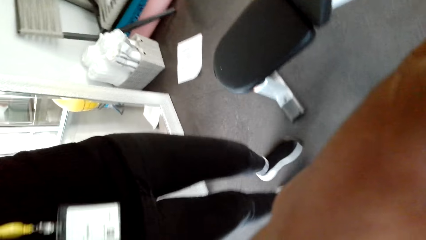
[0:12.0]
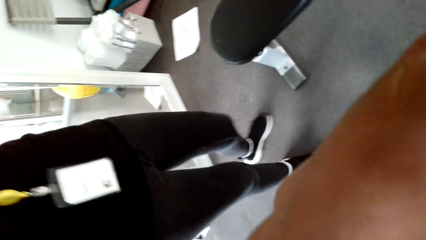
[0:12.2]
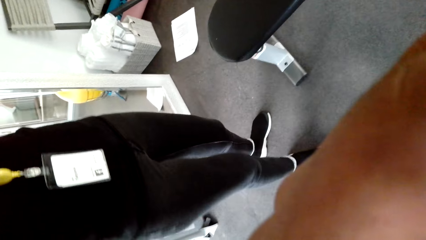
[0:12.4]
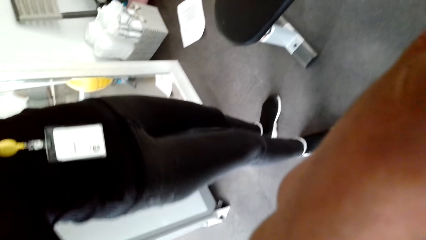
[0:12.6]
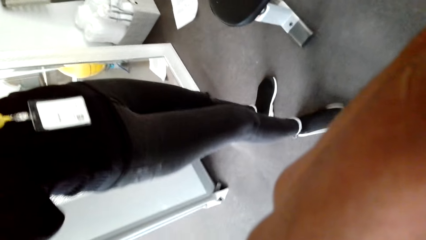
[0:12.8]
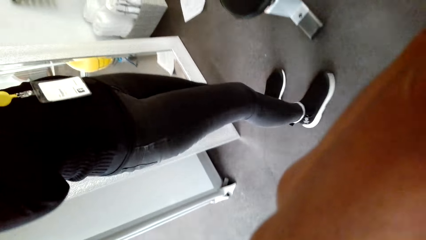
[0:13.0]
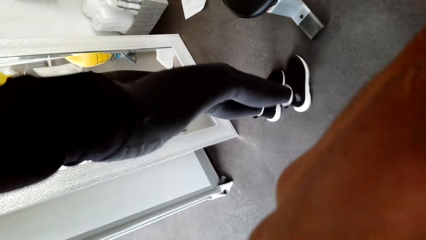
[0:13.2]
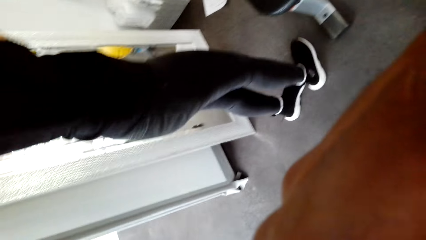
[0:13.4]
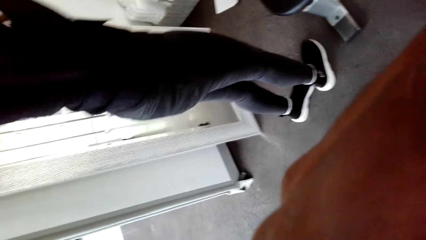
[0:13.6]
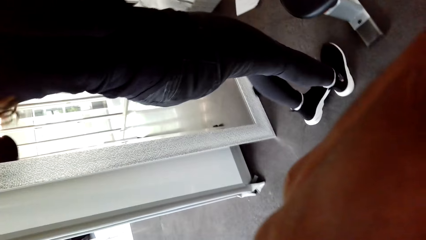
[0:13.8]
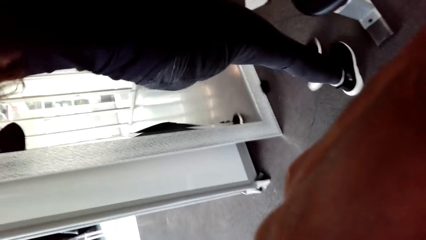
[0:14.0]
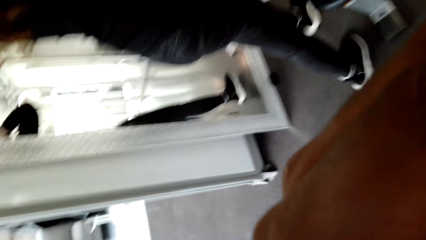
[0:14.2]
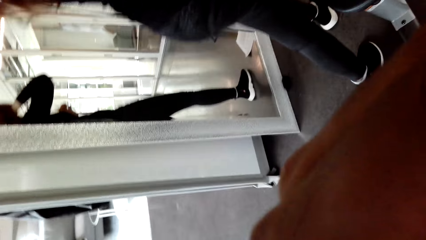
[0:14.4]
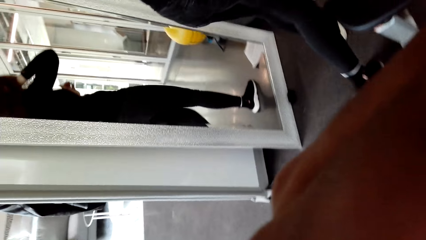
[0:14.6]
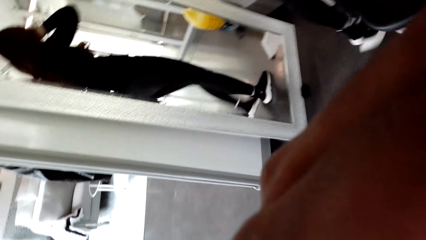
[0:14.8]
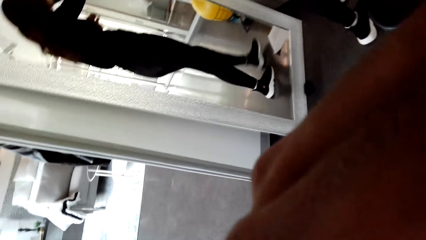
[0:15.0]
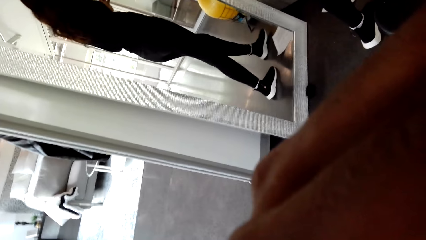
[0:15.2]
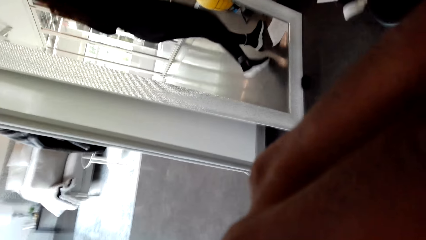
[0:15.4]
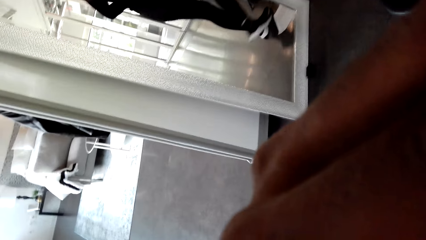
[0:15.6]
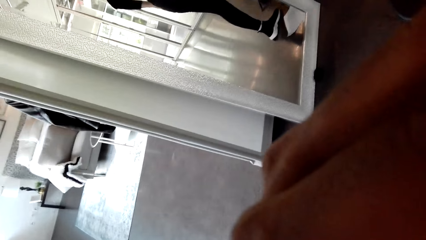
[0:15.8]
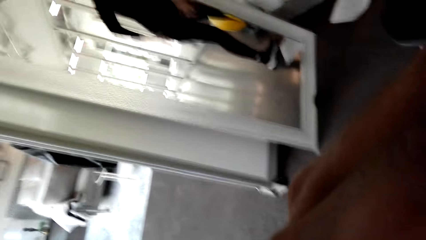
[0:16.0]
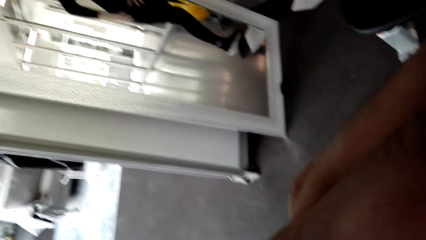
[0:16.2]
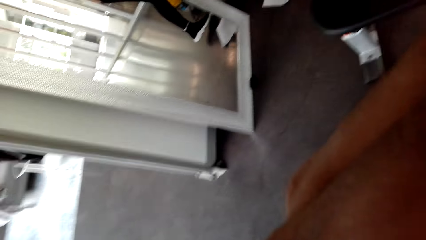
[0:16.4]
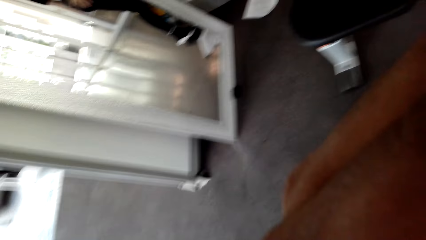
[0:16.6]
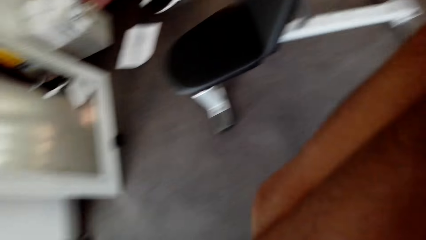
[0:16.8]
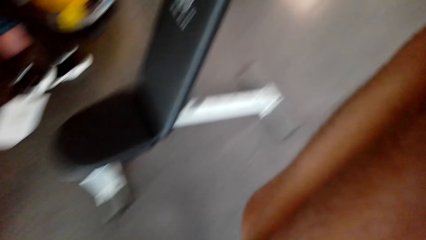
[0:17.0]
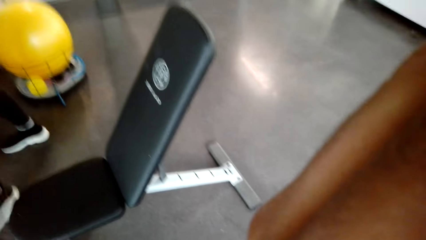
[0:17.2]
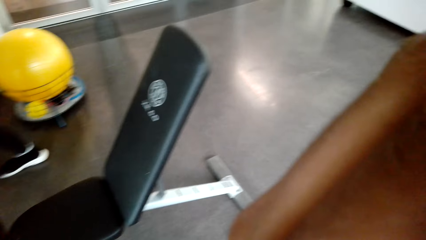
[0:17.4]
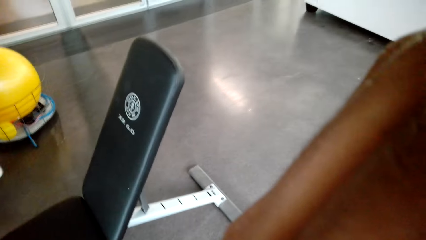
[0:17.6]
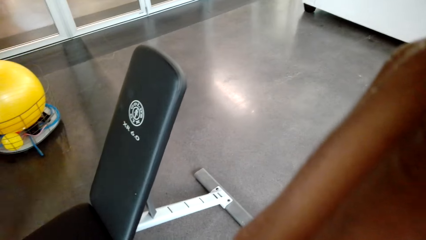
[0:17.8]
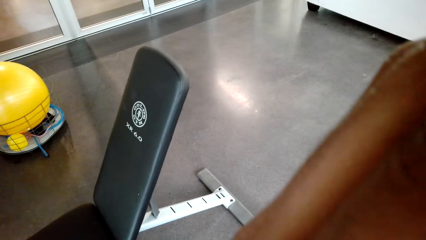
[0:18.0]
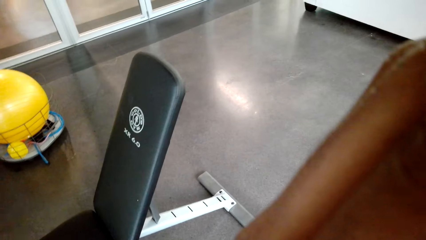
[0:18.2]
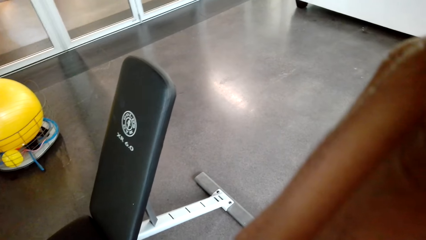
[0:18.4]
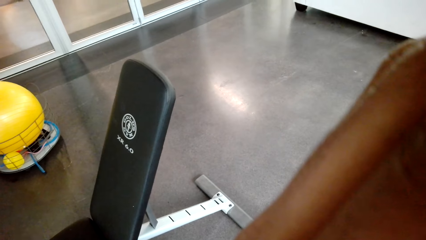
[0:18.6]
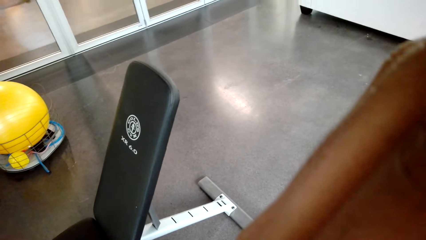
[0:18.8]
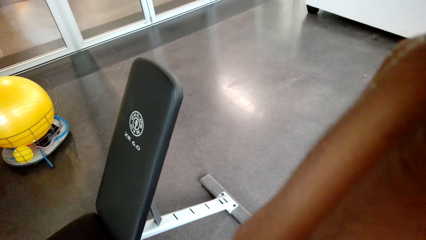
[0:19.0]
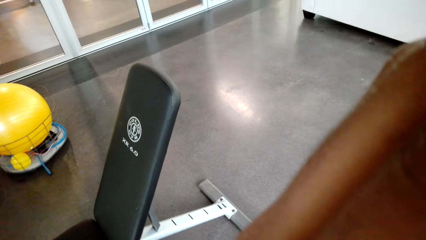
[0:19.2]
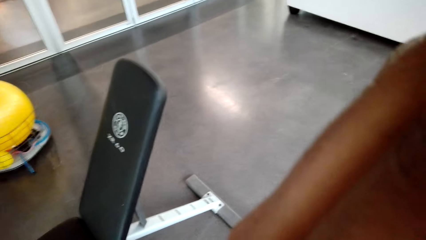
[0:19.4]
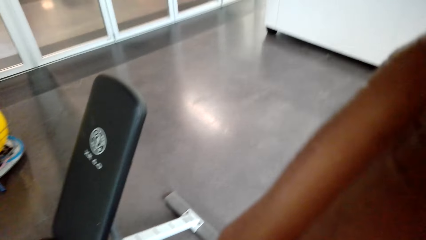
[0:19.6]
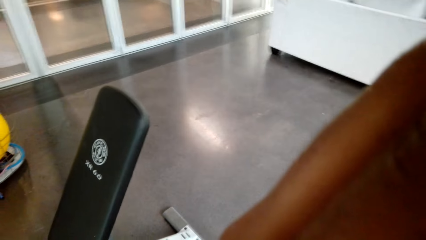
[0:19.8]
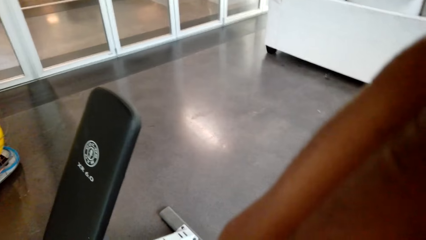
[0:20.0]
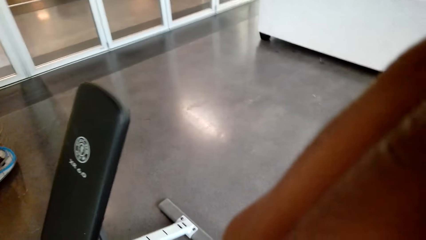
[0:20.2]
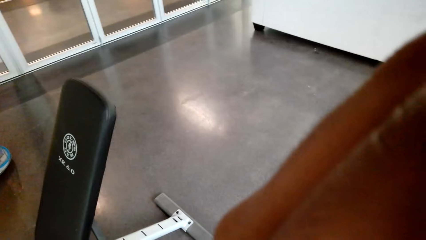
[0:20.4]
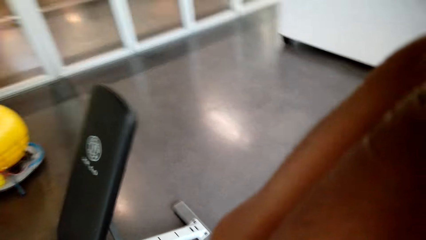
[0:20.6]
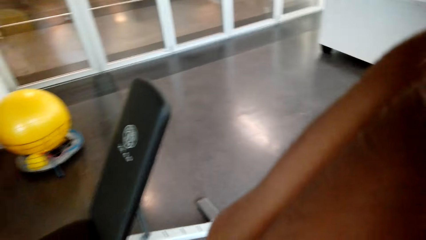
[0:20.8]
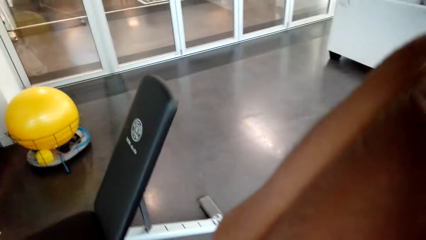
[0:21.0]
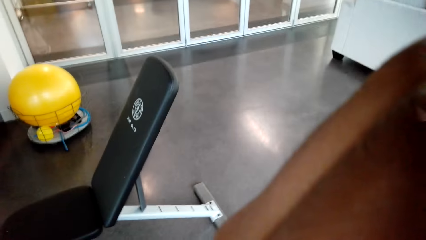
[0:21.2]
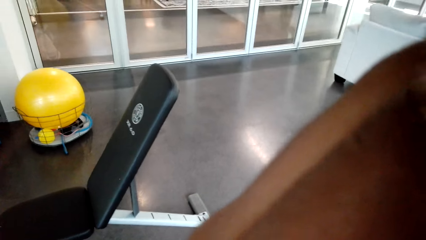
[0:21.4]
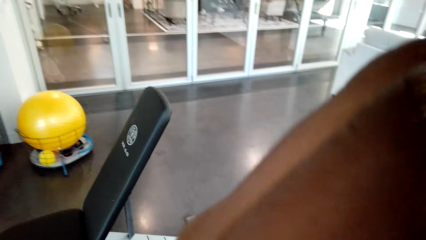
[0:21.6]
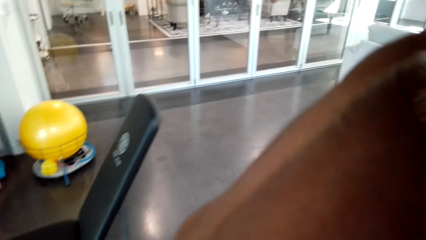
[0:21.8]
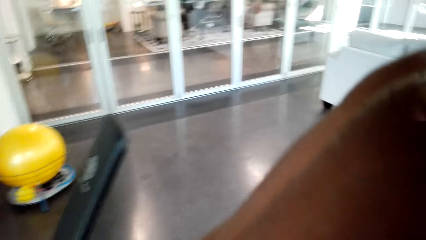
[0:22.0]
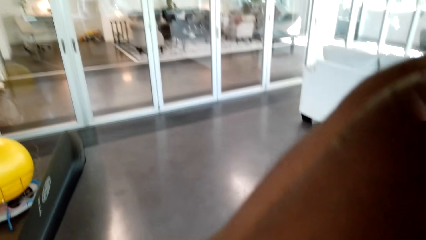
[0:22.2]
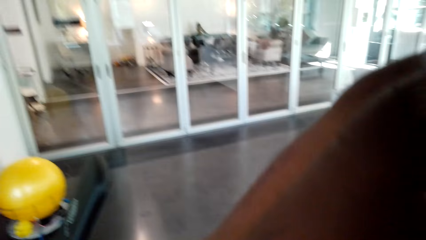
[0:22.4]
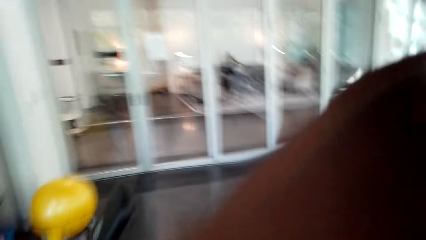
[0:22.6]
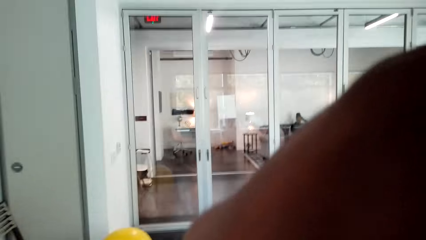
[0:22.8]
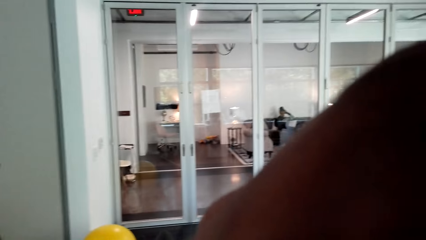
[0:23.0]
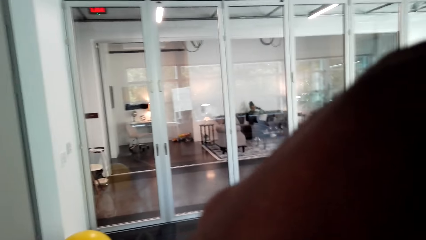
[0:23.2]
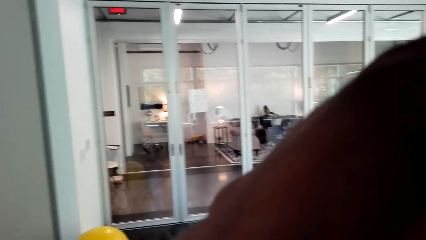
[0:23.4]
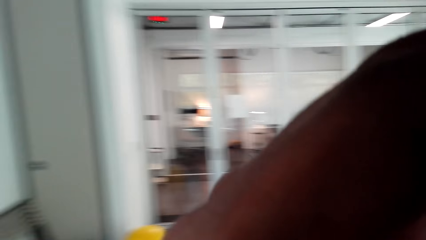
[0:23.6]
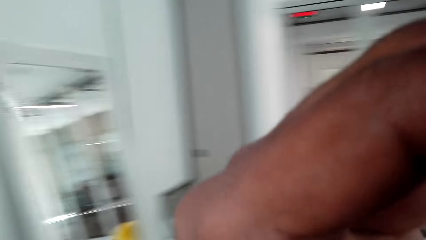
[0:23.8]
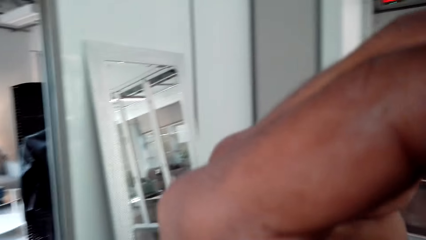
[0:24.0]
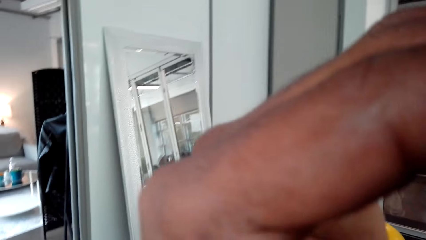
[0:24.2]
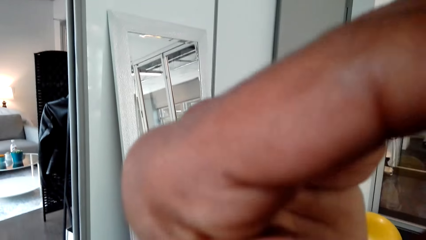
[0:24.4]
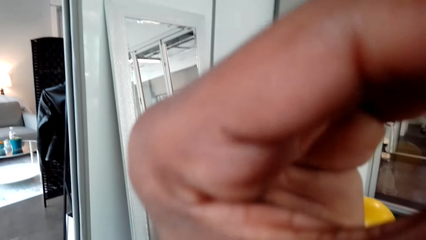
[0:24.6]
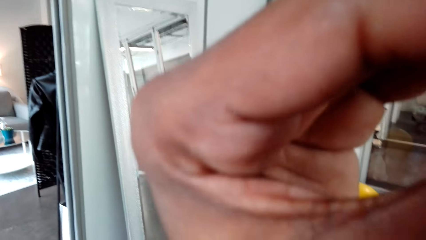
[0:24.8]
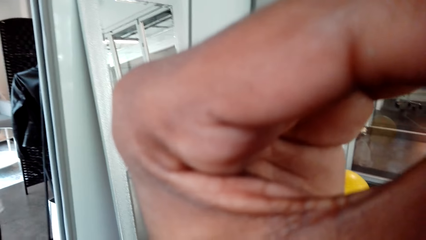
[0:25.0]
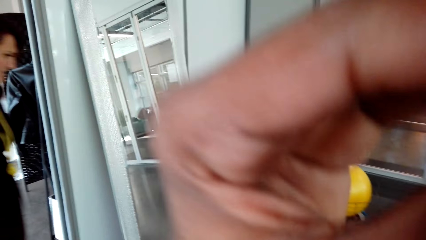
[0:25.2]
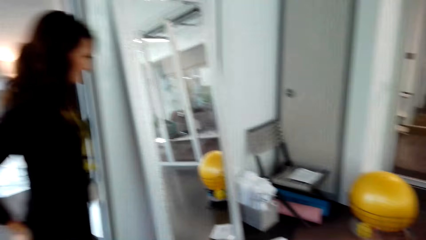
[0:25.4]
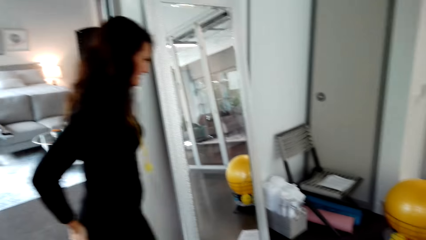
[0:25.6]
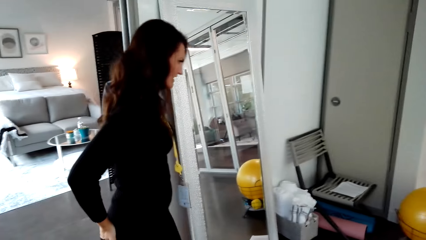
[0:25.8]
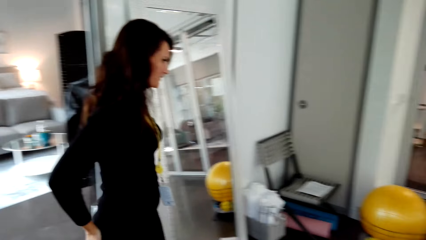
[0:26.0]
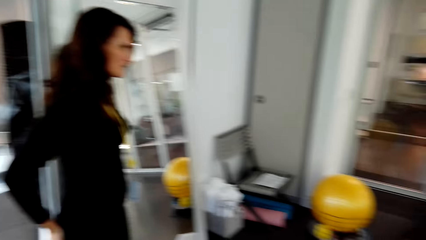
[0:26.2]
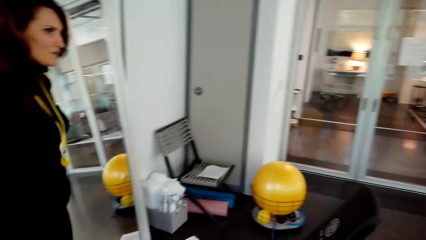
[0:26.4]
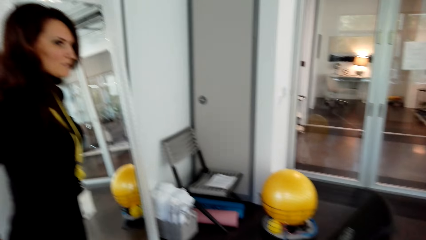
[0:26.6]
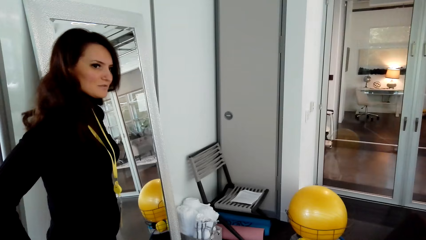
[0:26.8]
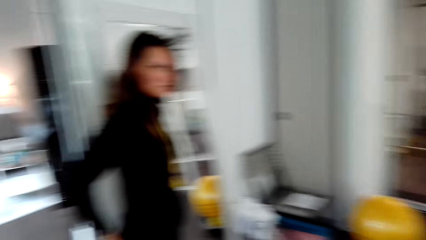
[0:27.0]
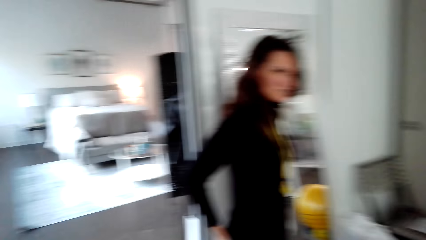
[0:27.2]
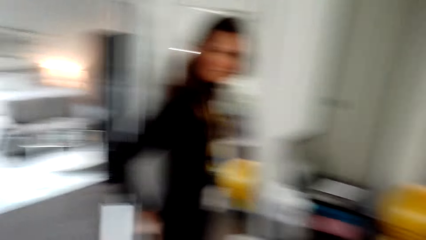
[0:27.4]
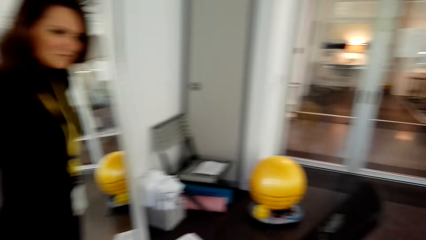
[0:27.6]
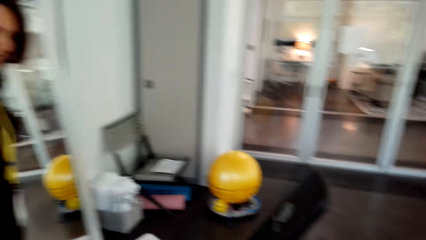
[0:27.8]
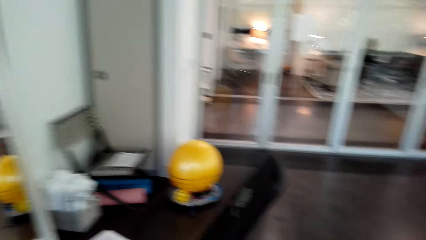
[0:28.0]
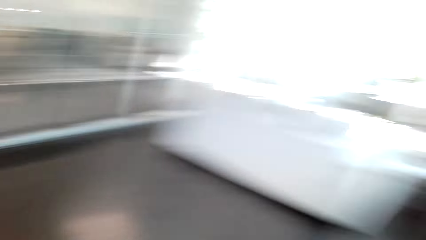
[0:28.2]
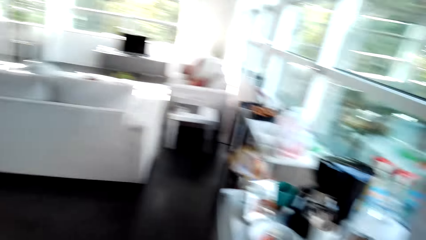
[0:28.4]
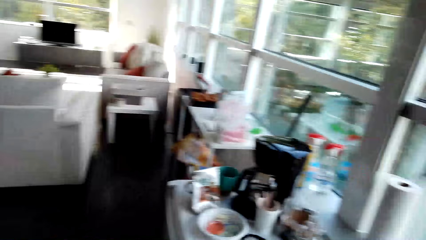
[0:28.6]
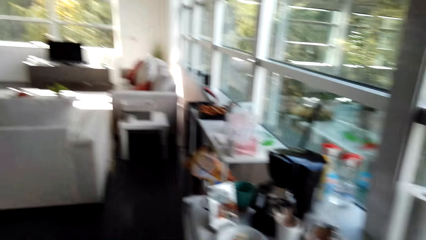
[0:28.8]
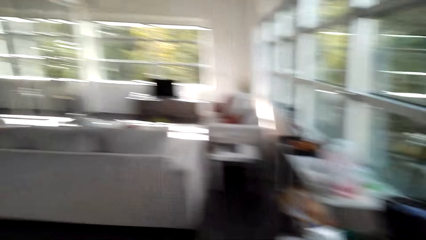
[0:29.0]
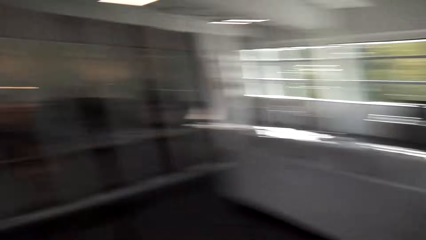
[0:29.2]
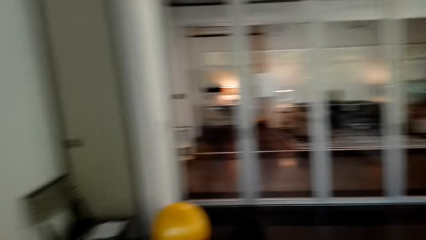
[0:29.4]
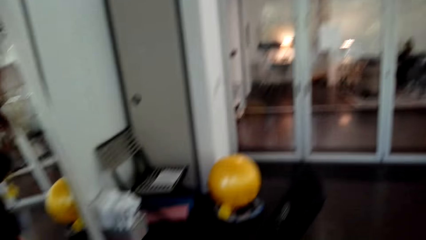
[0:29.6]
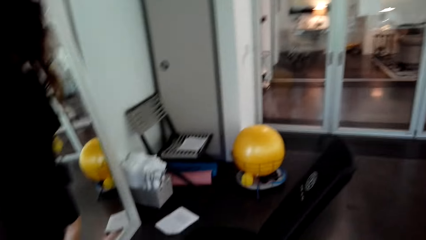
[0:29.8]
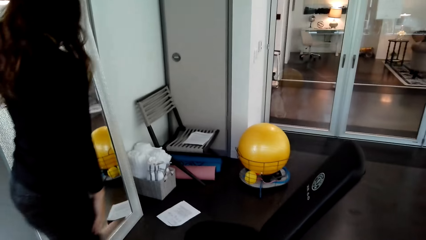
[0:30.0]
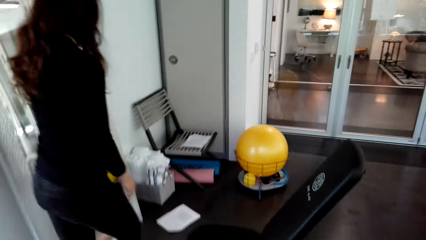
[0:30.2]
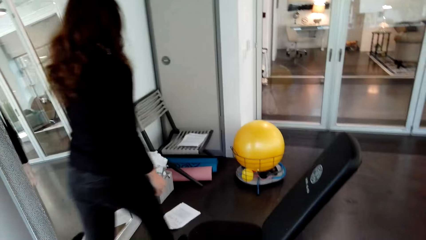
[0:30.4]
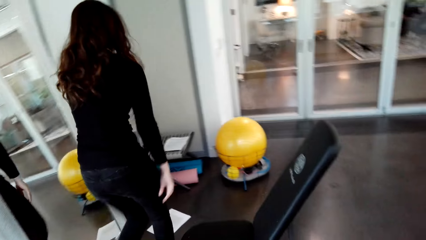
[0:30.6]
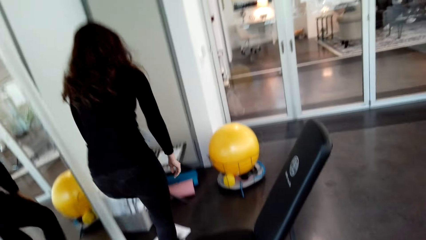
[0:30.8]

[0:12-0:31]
A woman walks around. The camera wearer talks to the woman and looks around.
